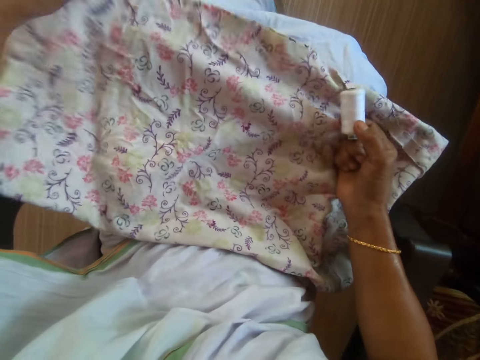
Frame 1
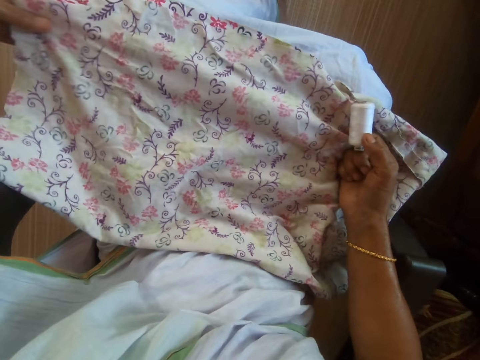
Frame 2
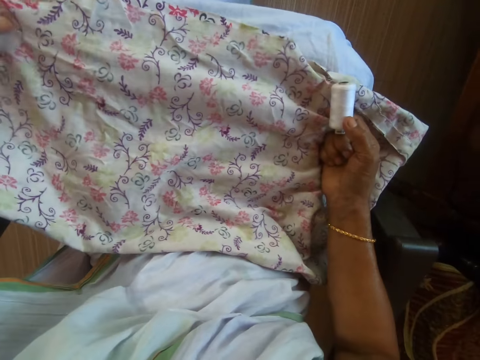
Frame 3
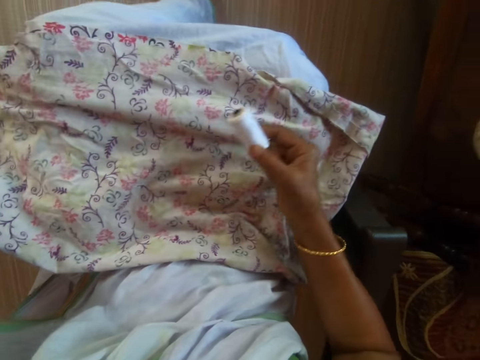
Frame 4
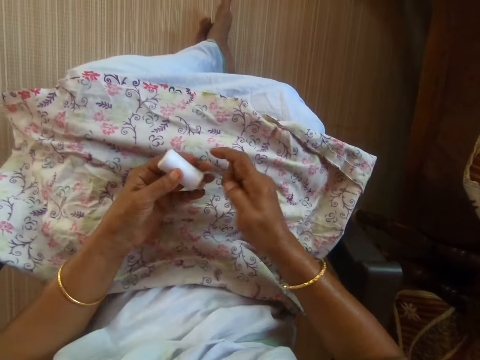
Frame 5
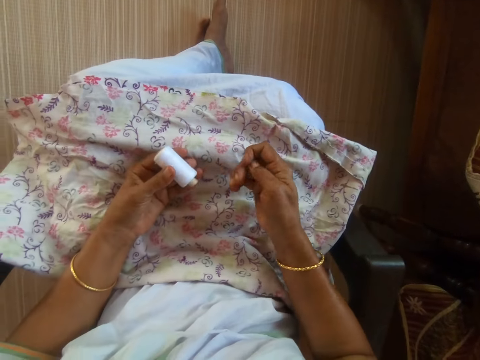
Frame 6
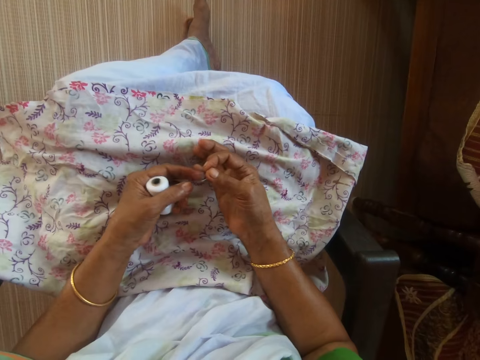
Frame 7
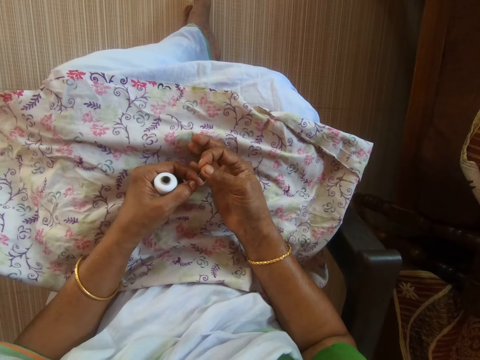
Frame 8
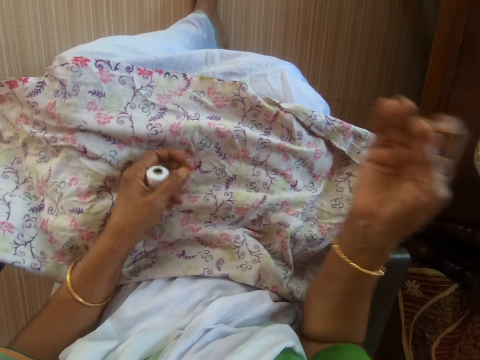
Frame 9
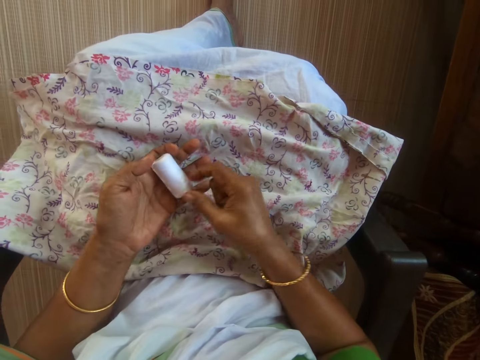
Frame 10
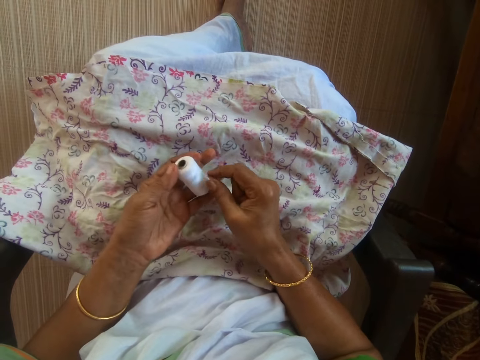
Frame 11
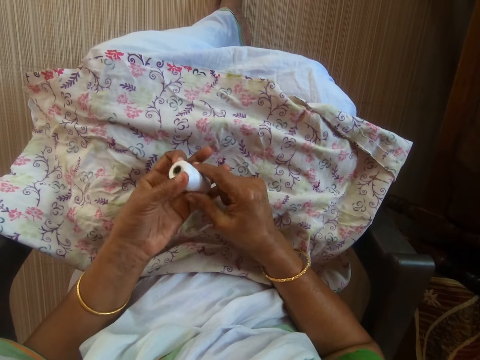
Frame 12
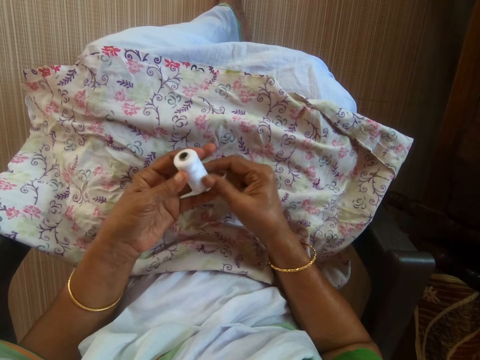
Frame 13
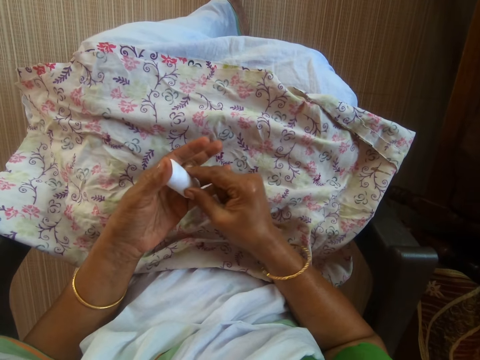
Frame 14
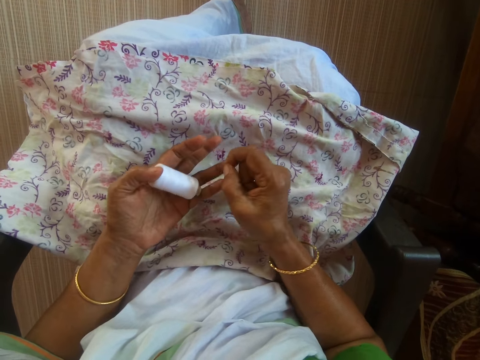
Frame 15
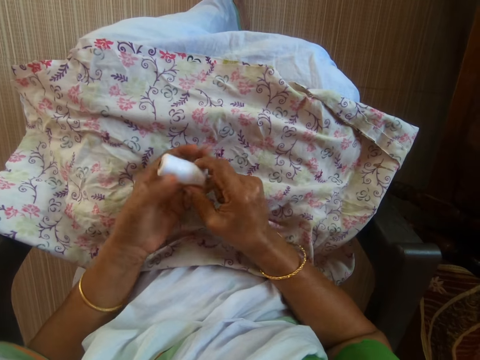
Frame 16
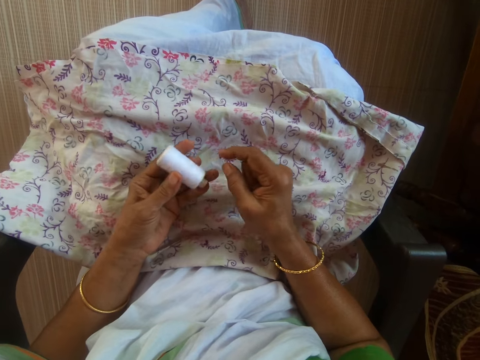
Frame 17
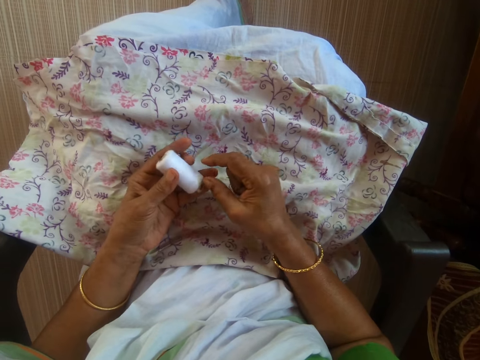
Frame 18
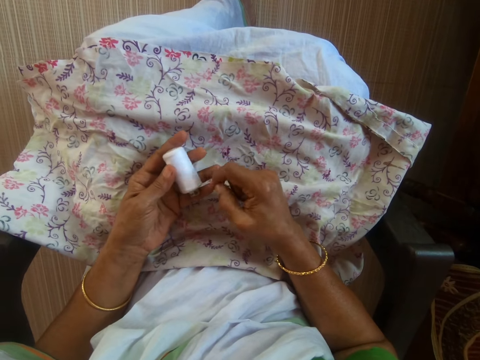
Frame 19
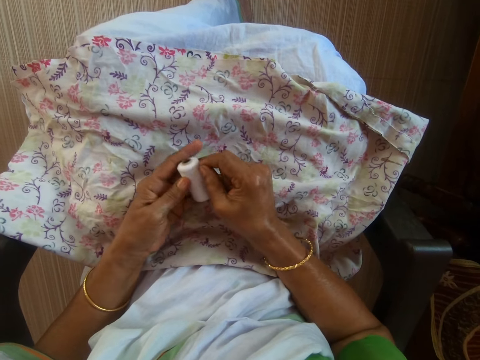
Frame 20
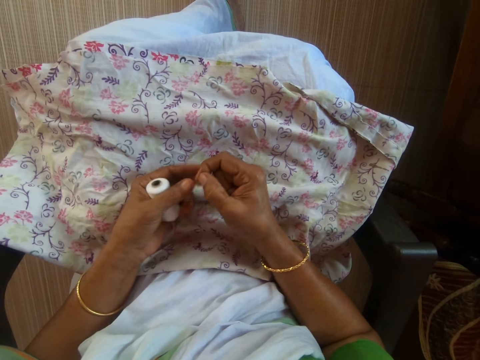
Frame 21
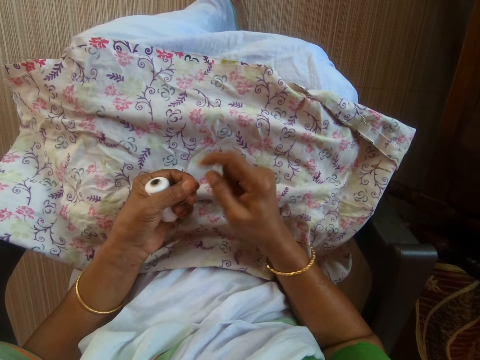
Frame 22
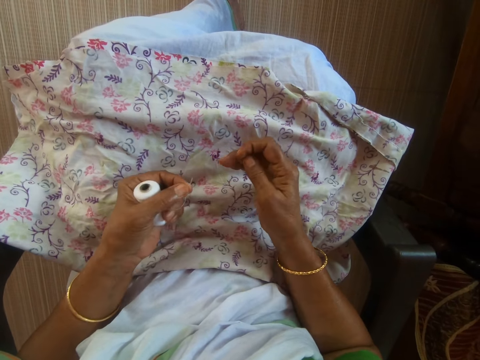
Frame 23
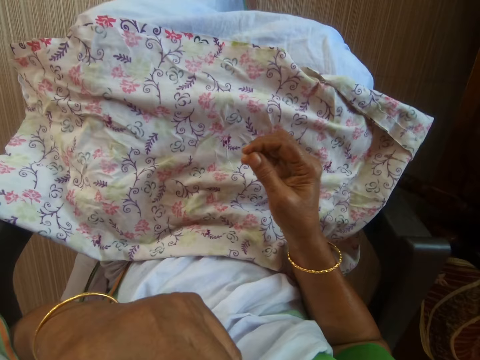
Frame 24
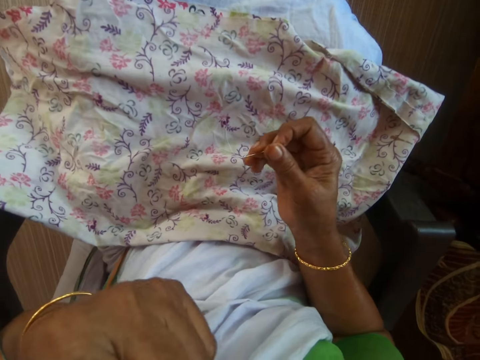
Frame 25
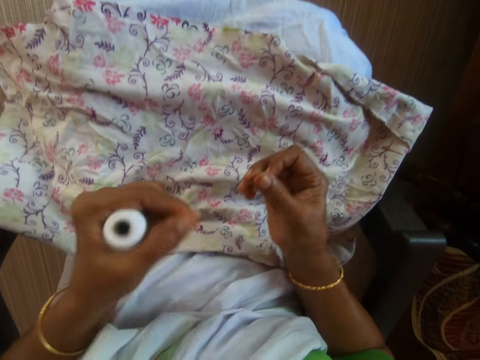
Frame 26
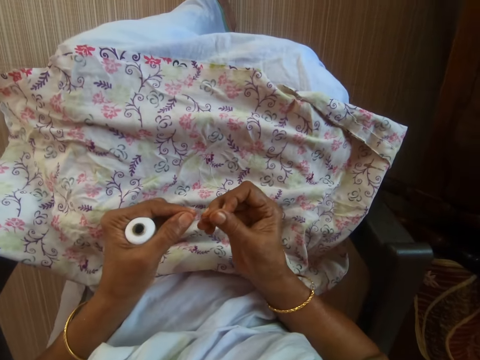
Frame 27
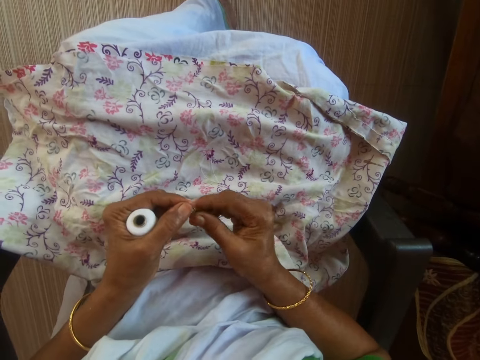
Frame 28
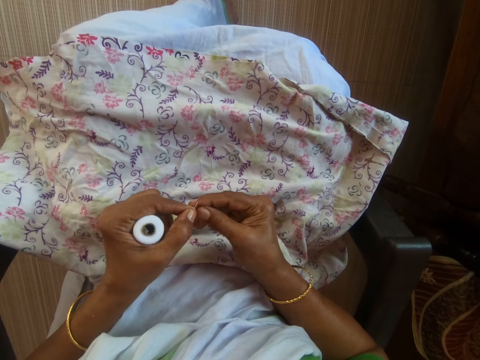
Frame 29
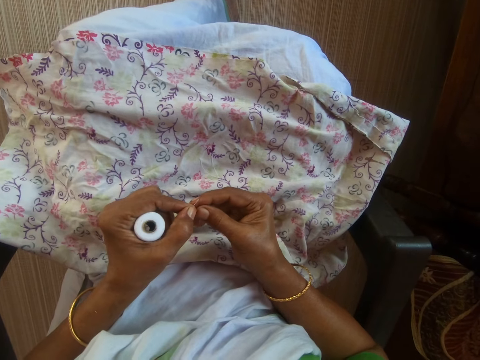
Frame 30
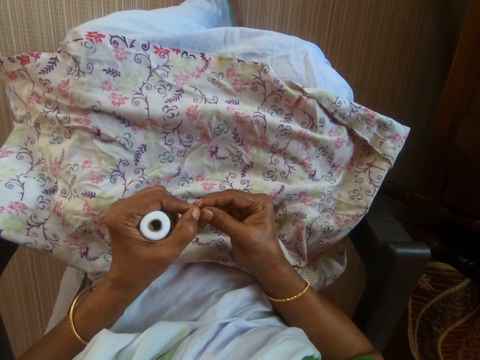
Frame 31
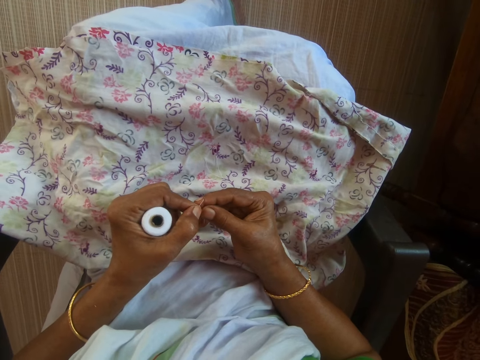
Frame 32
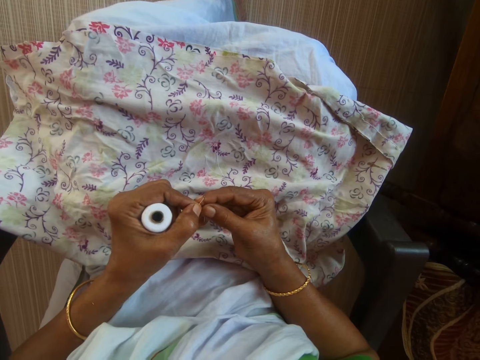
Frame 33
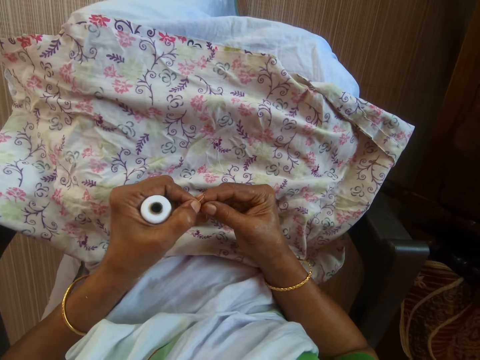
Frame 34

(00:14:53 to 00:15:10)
The camera wearer places her right hand on the piece of cloth on her laps. She passes a spool of thread from her right hand to her left hand. She removes the thread in the needle with her left hand. She holds the spool of thread with both hands. She adjusts the spool of thread in her hands. She unfolds the thread. She pulls out the tip of the thread from the spool of thread with her right hand. She holds the tip of the thread from the spool of thread with her left hand. She puts the tip of the thread from the spool of thread in her mouth with her left hand. She puts the thread into the needle in her right hand with her left hand.

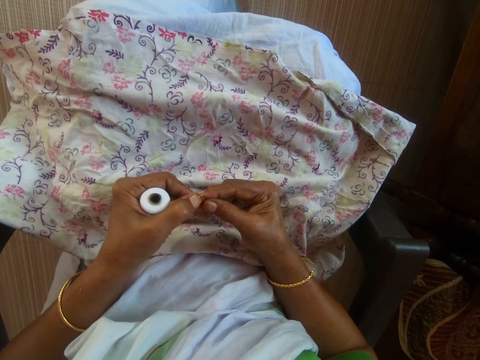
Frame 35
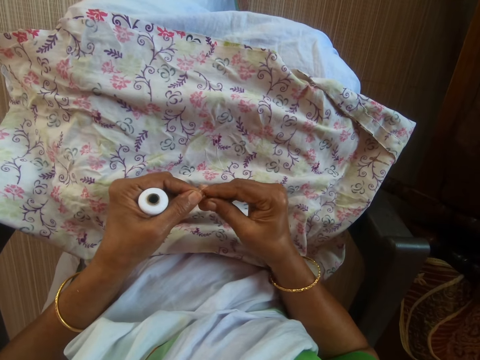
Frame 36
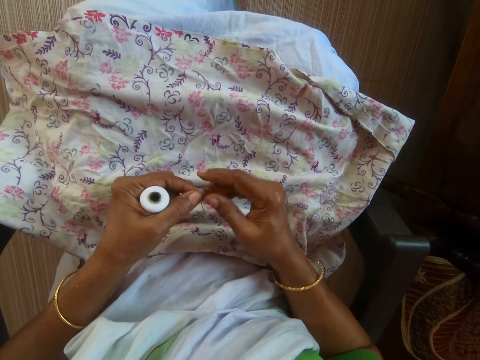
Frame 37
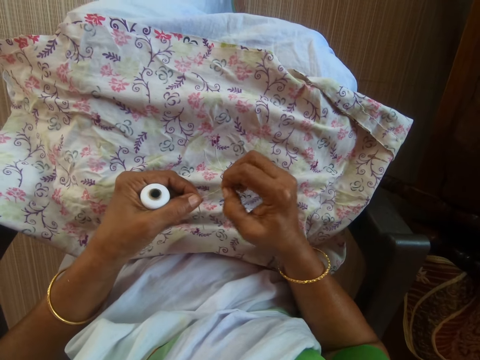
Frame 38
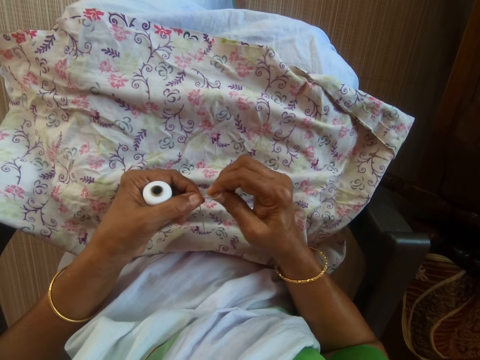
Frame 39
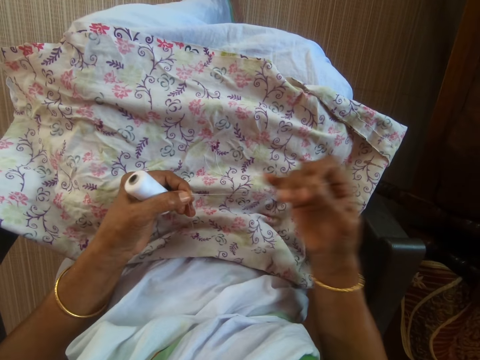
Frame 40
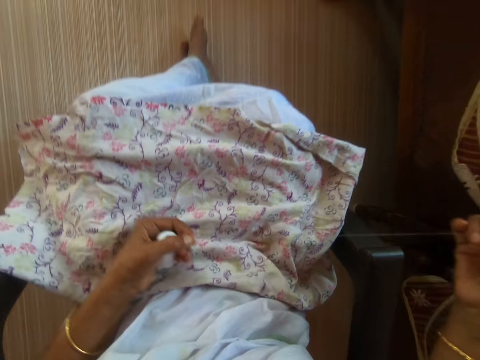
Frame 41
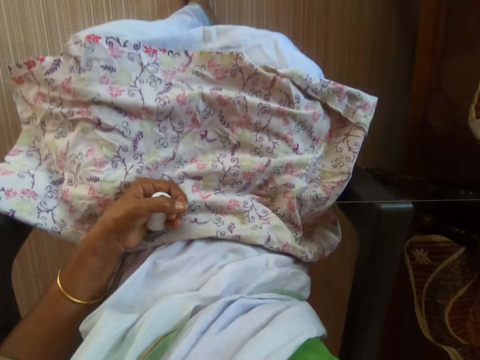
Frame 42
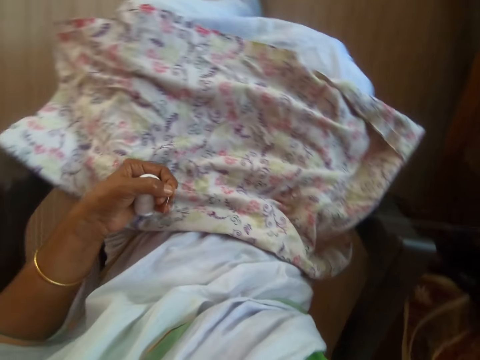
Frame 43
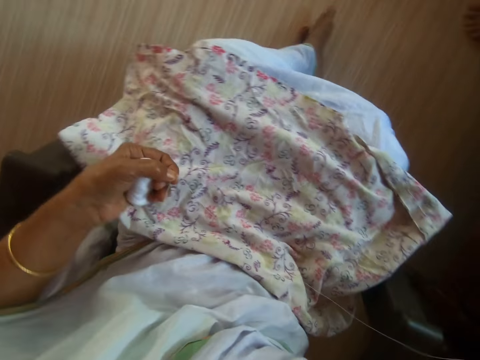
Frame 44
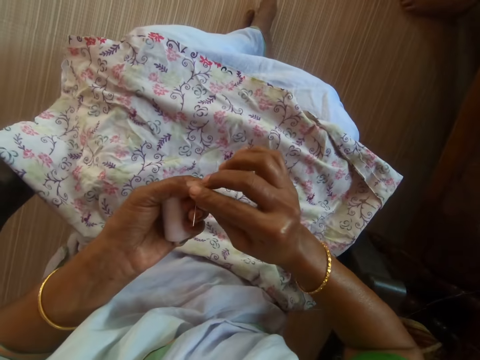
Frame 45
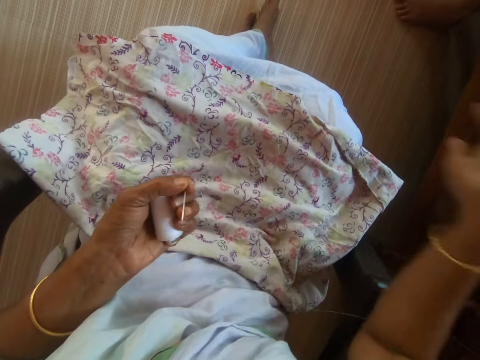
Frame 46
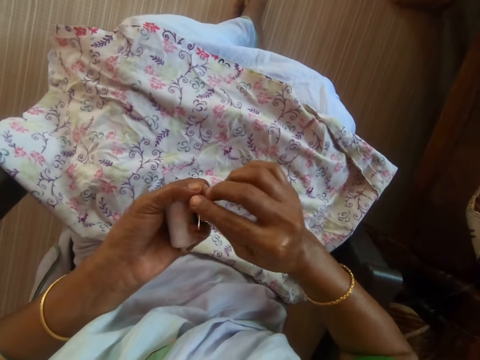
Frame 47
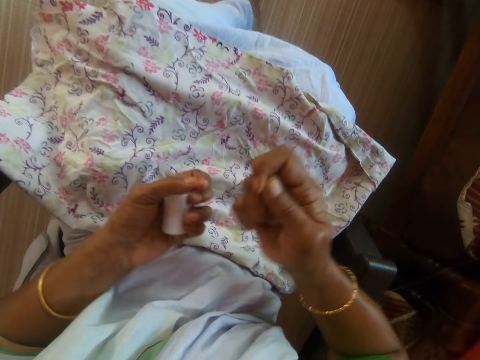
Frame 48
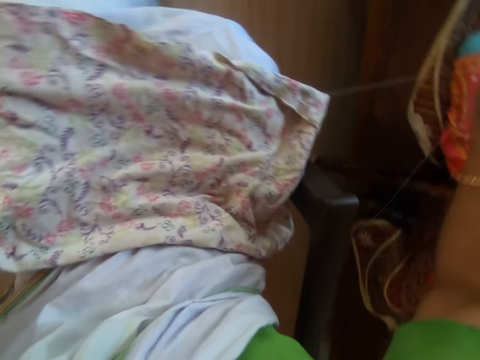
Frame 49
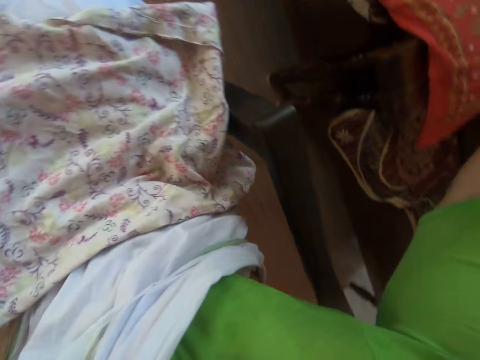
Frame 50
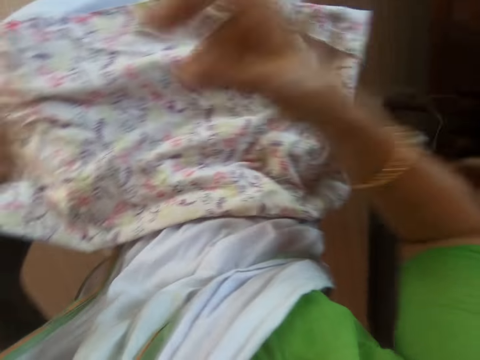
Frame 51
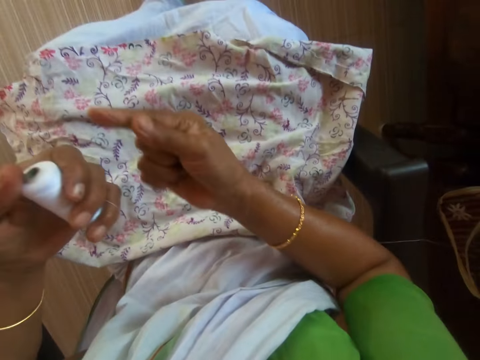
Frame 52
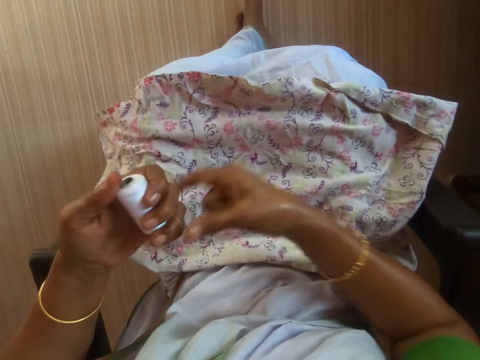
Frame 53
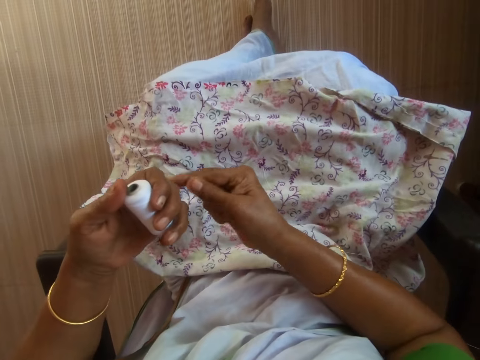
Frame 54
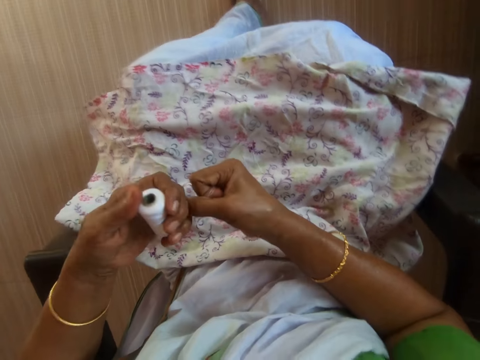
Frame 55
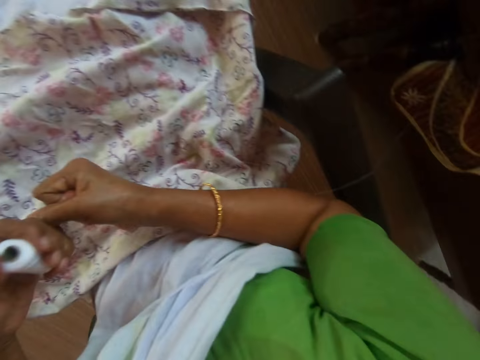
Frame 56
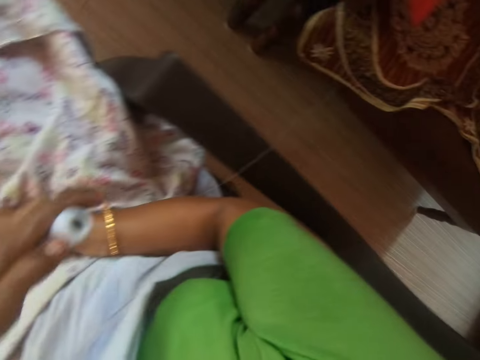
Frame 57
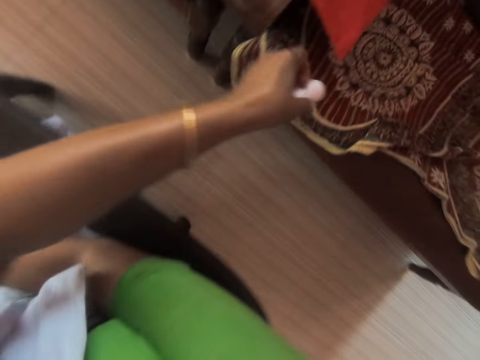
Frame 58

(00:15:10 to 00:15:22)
The camera wearer pulls out the thread through the hole of the needle with her right hand. She straightens the thread with her right hand. She holds the needle and the spool of thread with her left hand. She pulls the tip of the thread from the spool of thread with her left hand. She cuts the thread with her right hand out of the spool of thread in her left hand.
